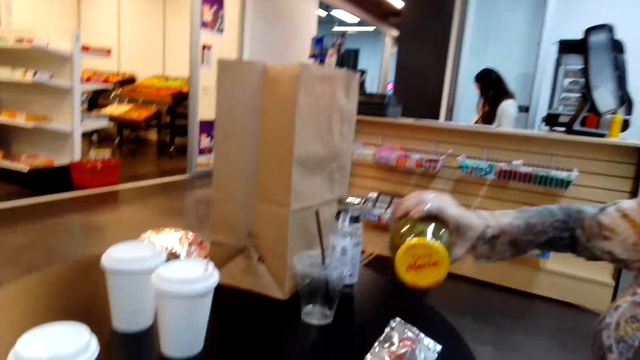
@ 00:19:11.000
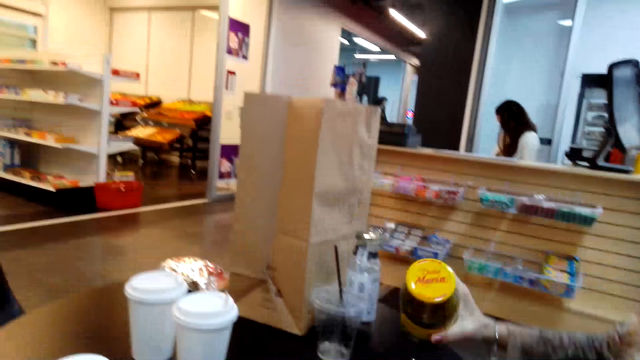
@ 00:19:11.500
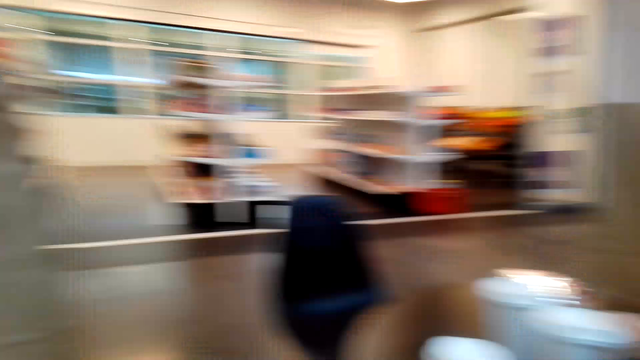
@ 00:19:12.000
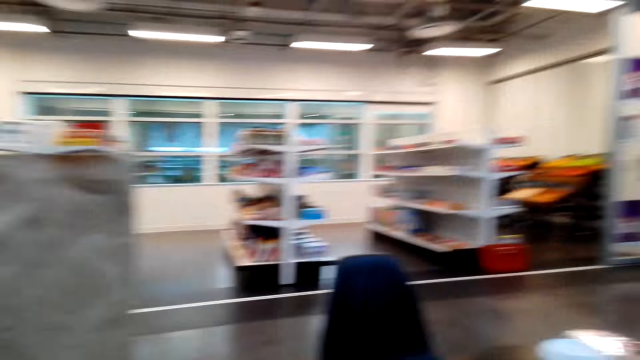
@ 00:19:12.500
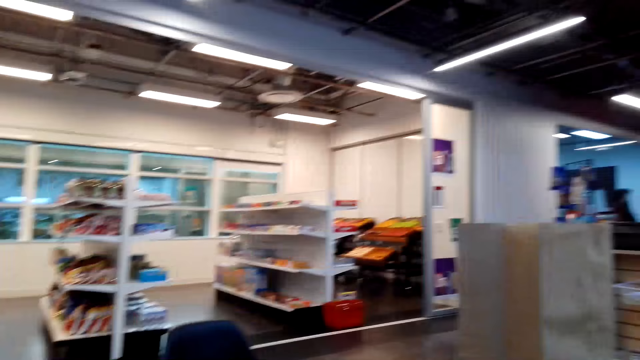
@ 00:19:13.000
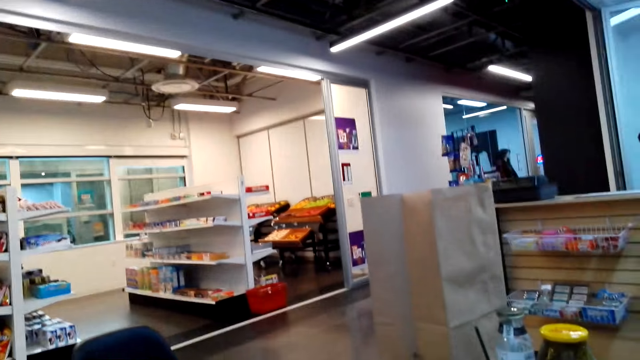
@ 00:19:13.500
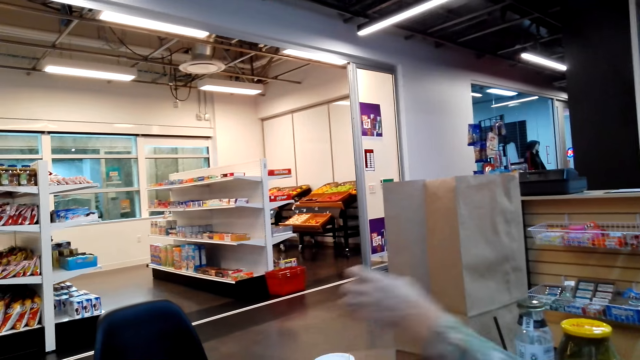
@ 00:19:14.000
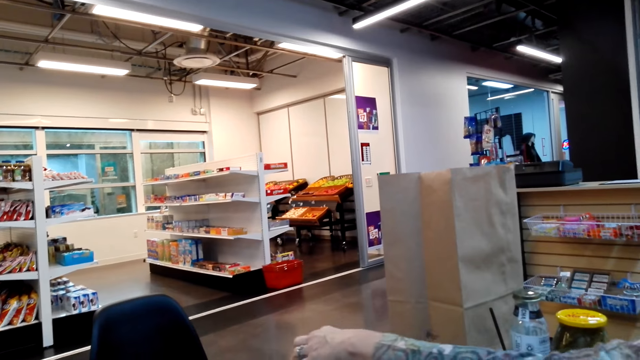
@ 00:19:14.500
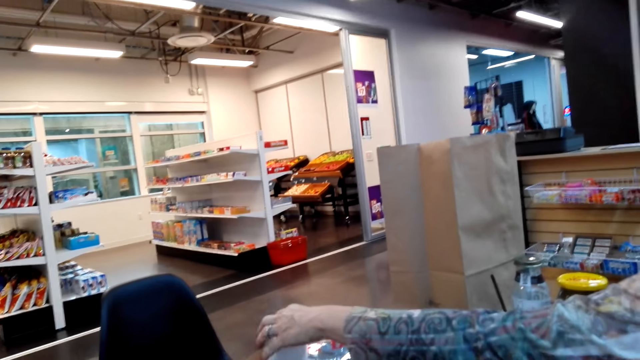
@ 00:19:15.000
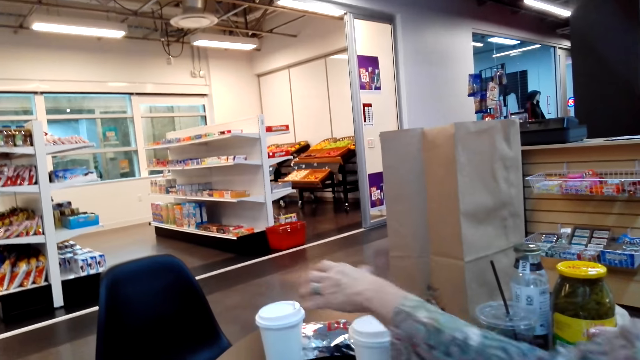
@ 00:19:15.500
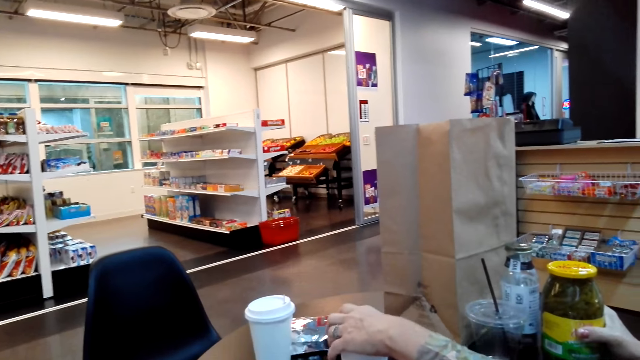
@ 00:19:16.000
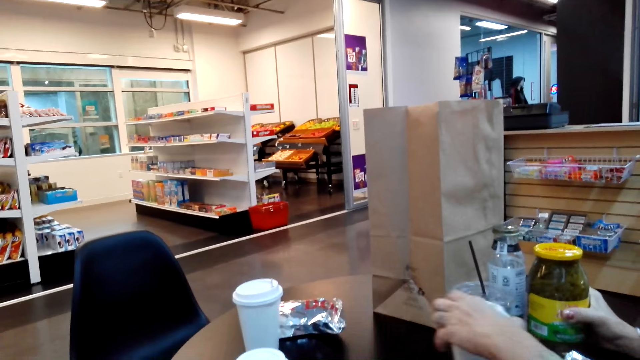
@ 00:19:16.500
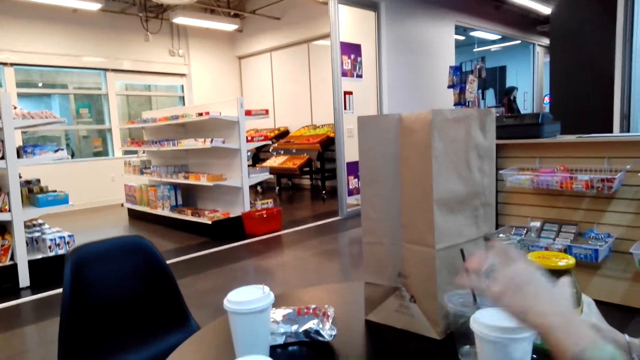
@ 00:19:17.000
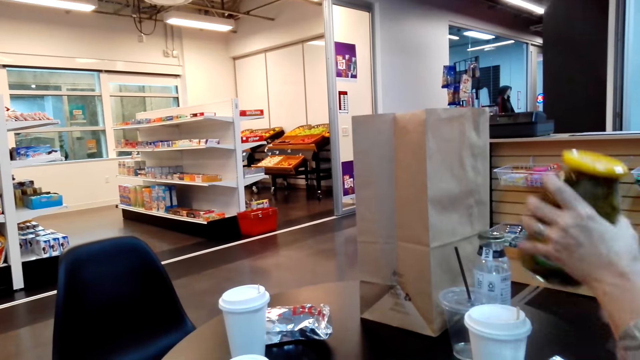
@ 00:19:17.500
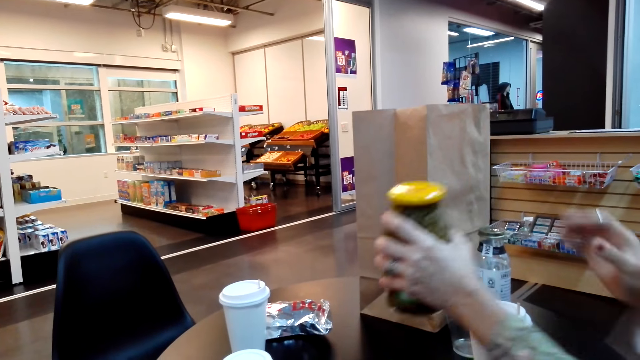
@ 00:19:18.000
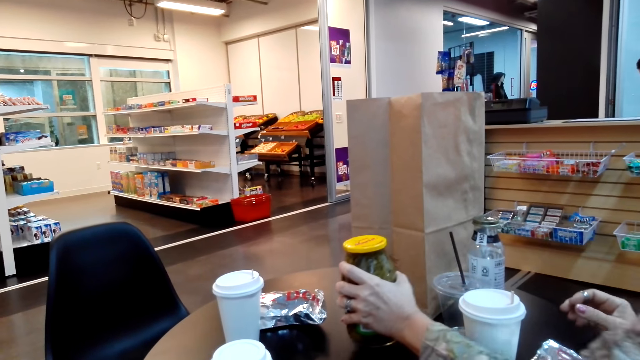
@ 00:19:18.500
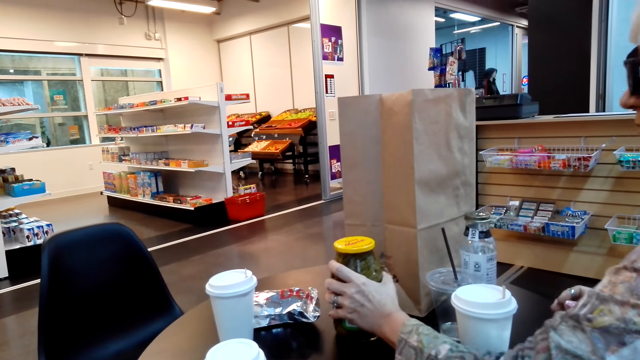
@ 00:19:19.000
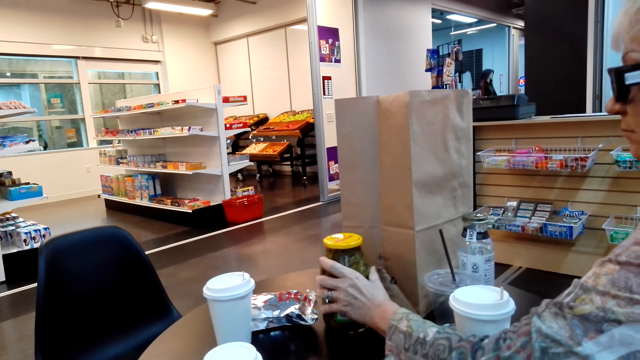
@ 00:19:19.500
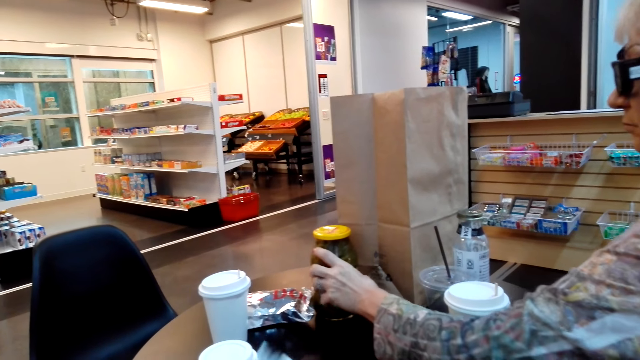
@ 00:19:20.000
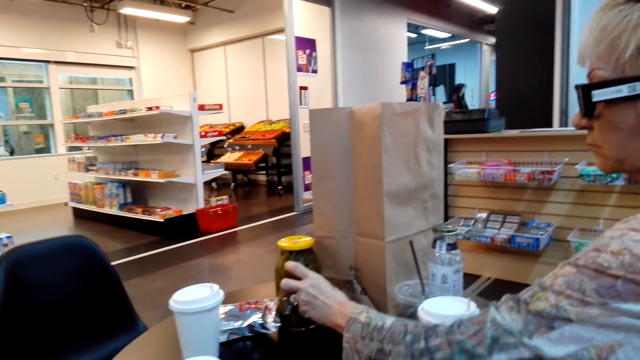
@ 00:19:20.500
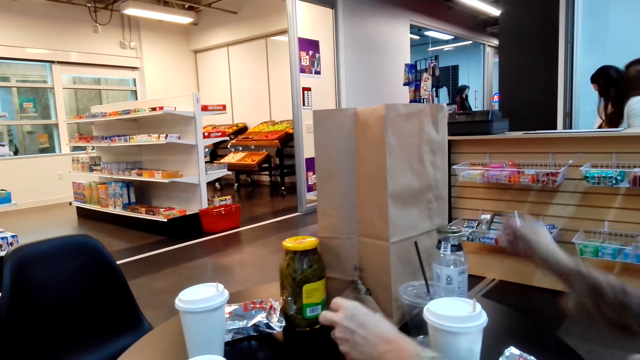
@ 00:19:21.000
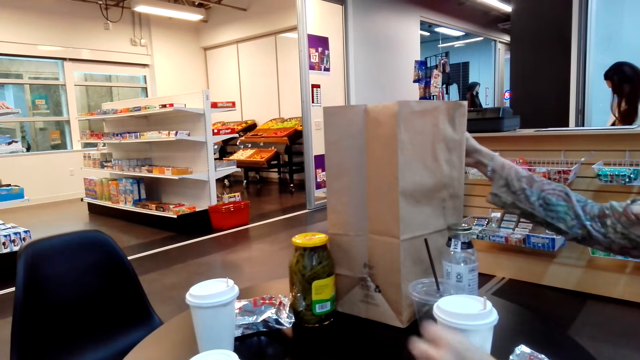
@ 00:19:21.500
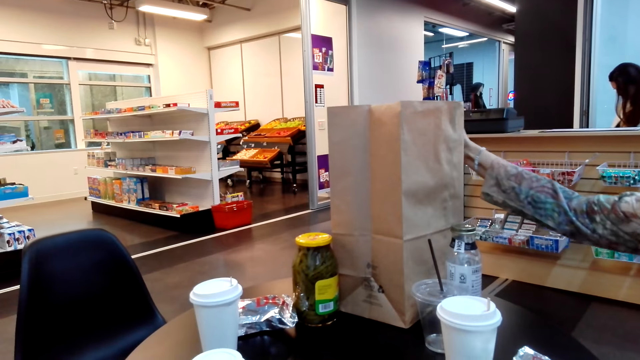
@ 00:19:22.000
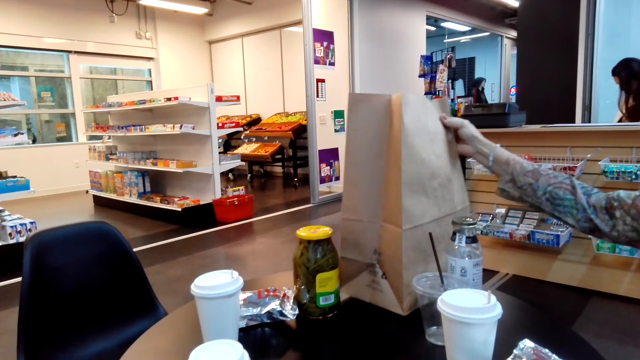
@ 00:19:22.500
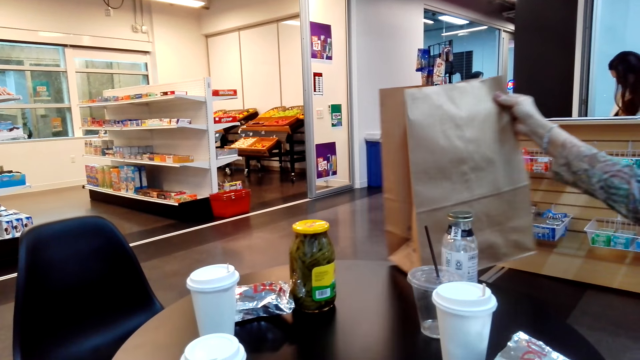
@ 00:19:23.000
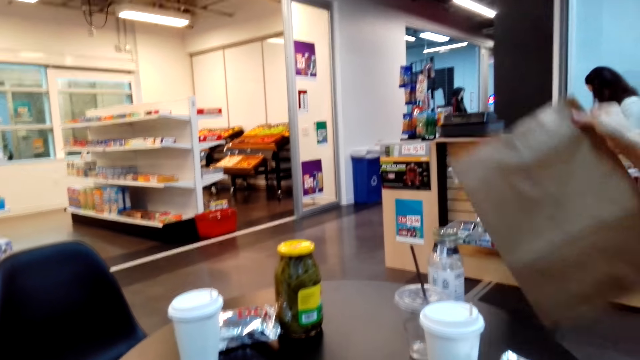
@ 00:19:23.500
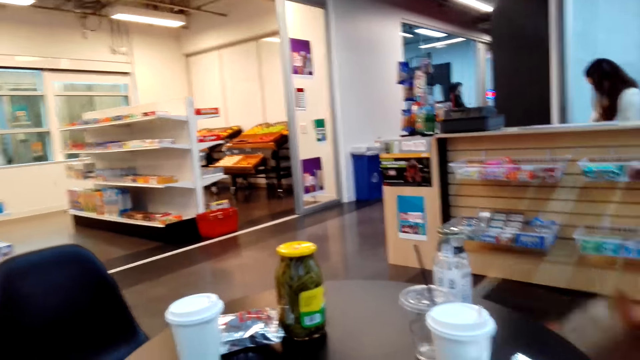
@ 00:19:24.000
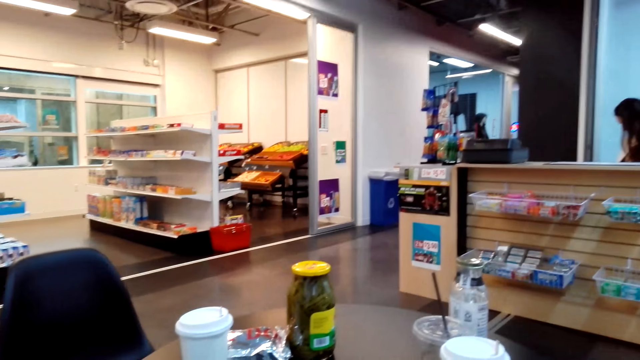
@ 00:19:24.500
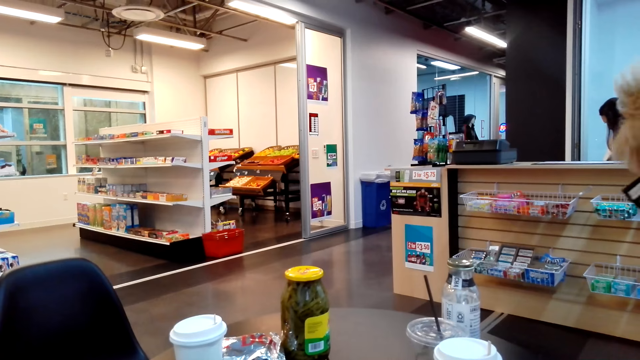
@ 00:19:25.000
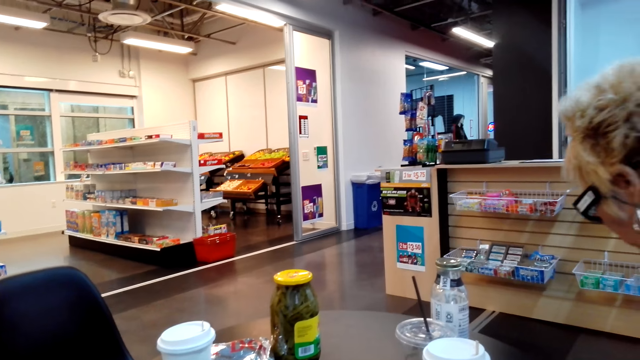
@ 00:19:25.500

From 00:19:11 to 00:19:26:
A lady pushes a container with a straw. She picks up the container with the straw. She picks up a packaged container and puts the packaged container on the table. She picks up a paper bag. The camera wearer takes a packaging bag from the table. The lady puts the paper bag down.

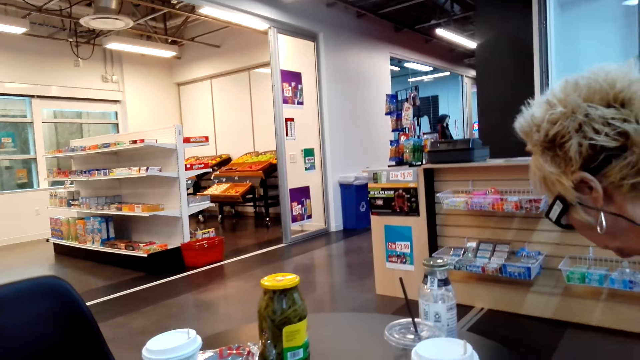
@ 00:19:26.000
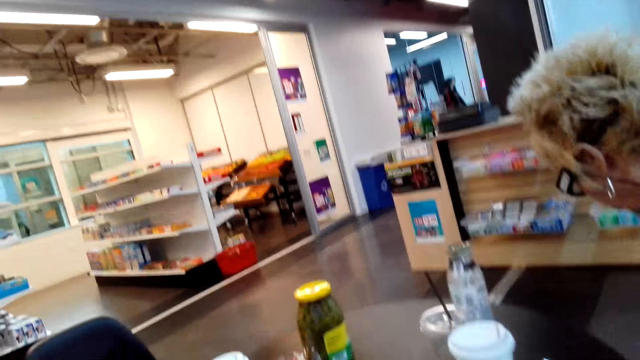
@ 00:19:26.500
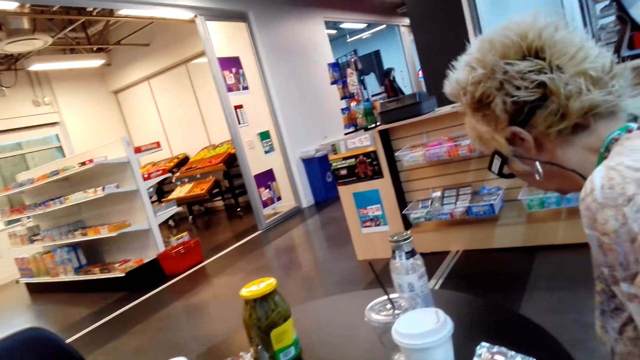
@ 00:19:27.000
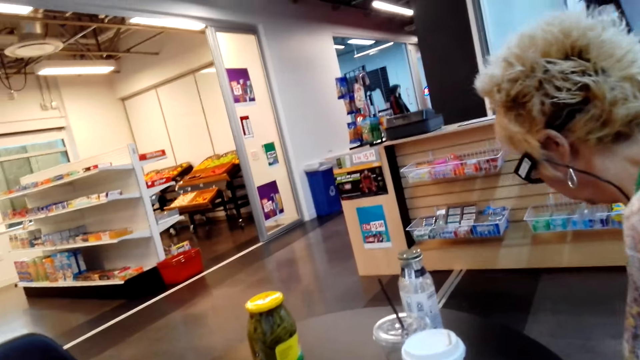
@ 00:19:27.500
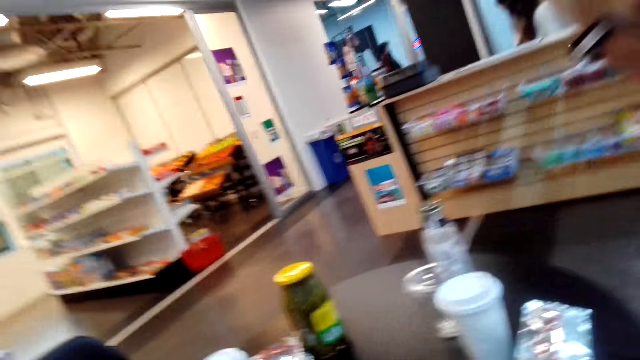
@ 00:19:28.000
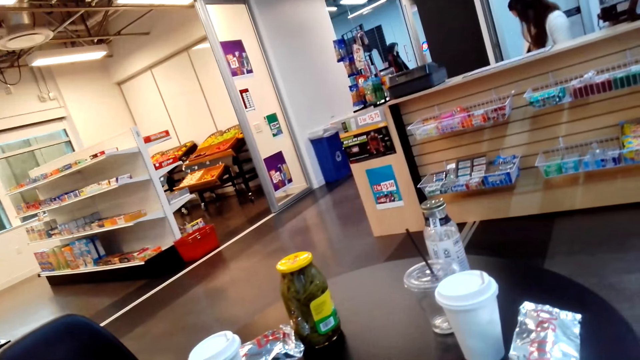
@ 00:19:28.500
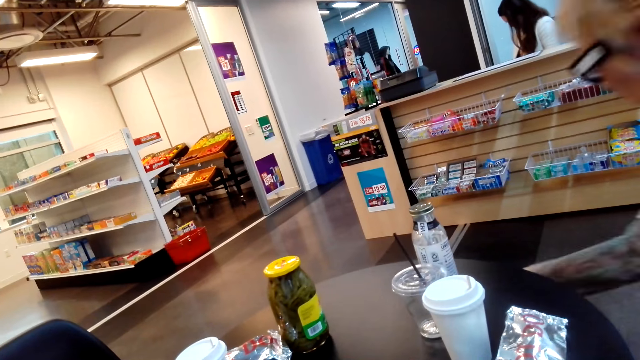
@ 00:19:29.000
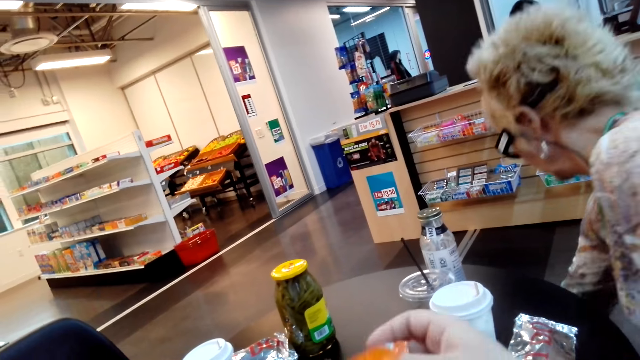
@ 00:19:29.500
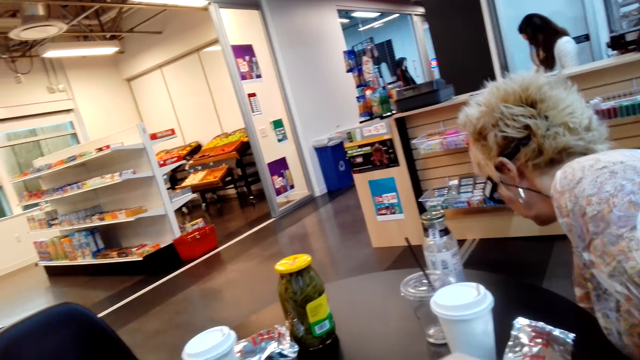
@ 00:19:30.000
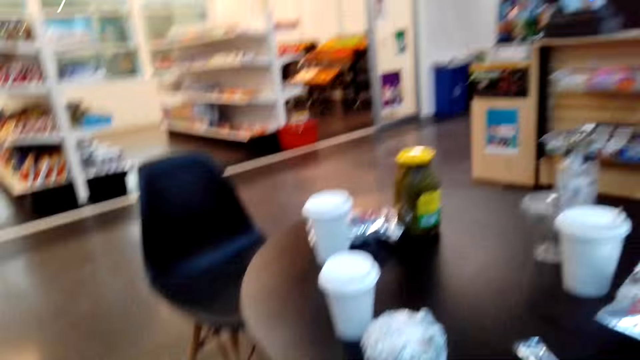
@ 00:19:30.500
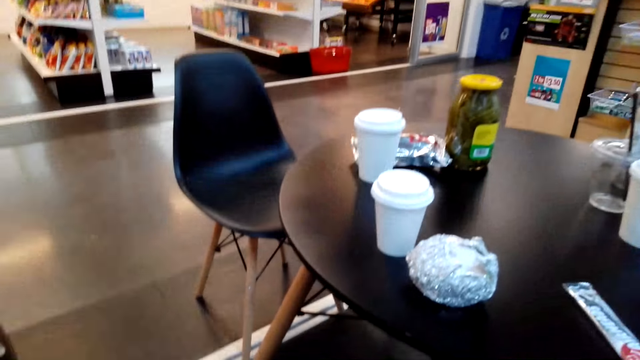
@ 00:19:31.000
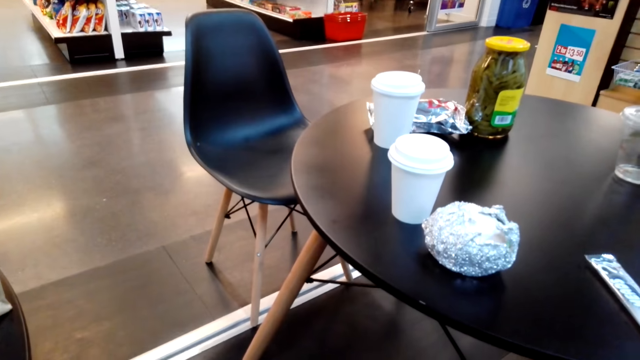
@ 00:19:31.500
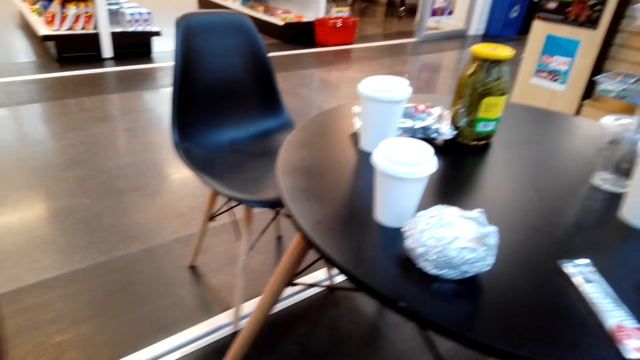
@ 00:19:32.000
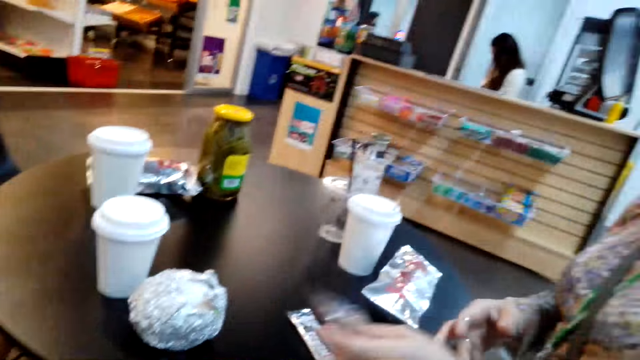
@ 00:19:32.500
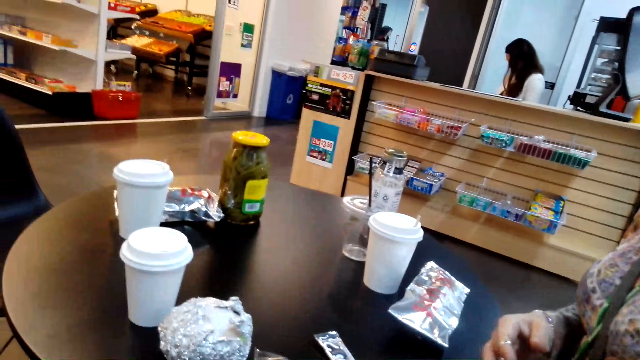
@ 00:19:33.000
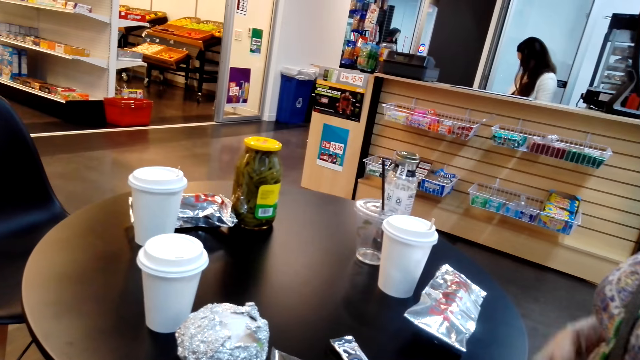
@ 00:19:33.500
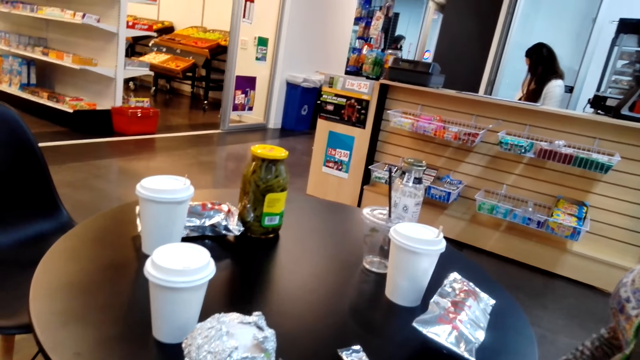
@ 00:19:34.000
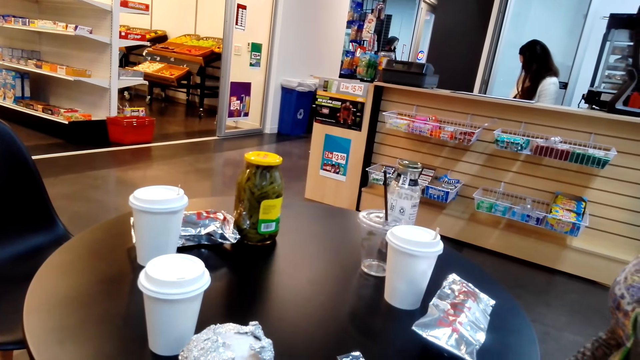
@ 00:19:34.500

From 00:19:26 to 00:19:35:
The camera wearer holds something.
